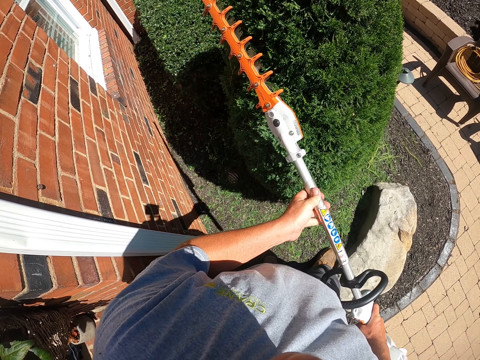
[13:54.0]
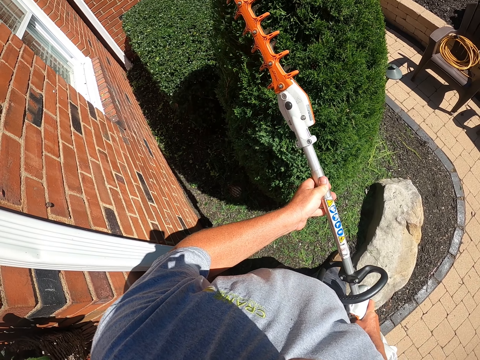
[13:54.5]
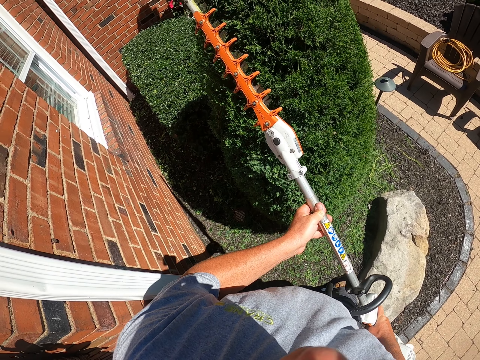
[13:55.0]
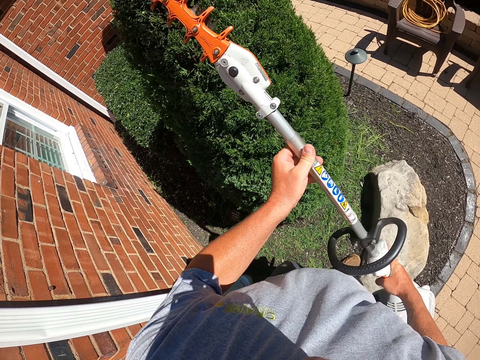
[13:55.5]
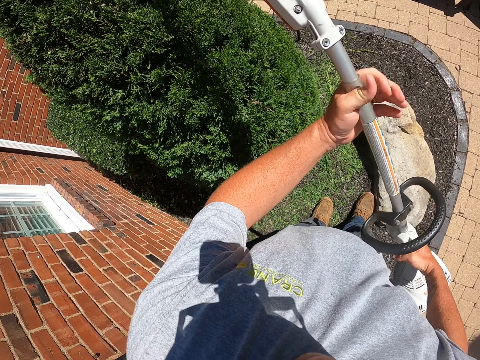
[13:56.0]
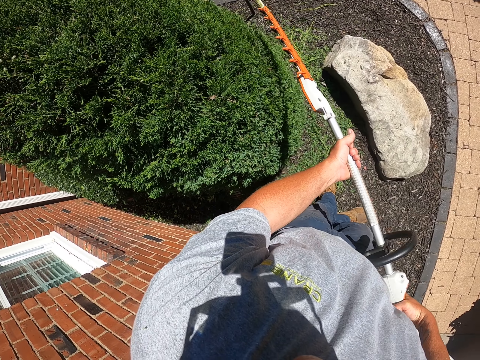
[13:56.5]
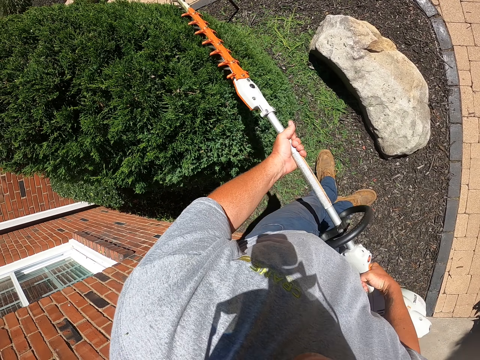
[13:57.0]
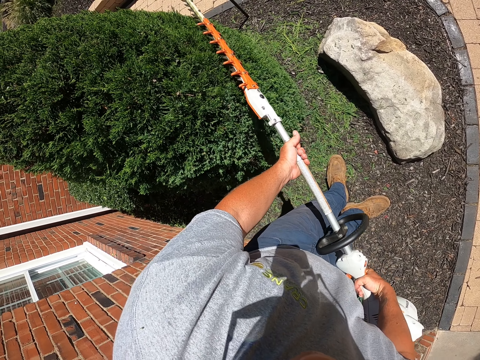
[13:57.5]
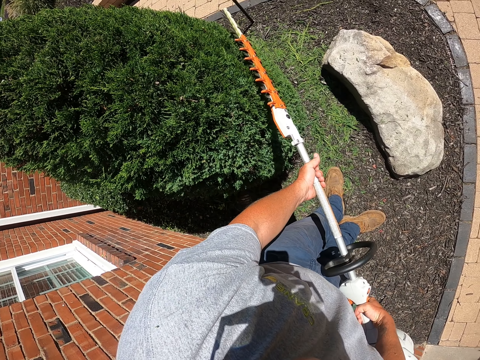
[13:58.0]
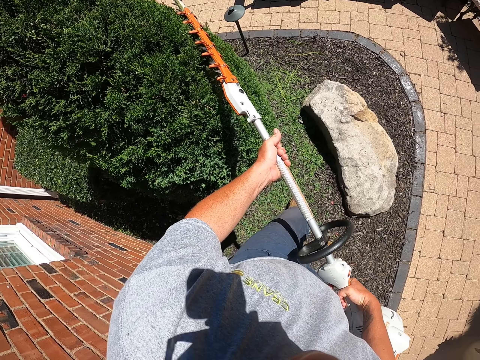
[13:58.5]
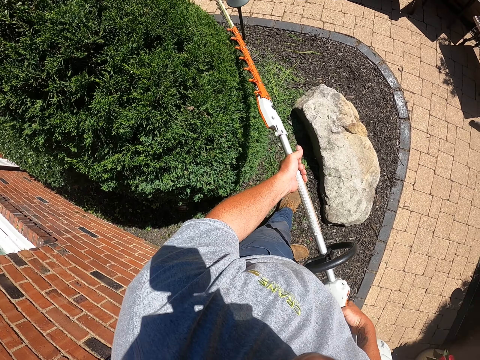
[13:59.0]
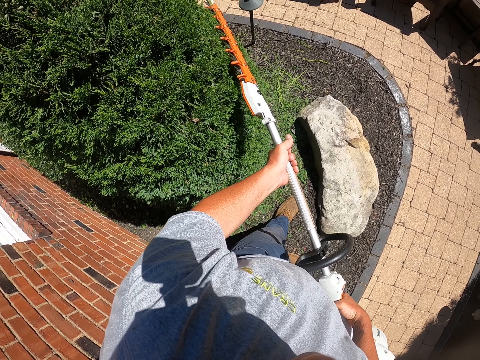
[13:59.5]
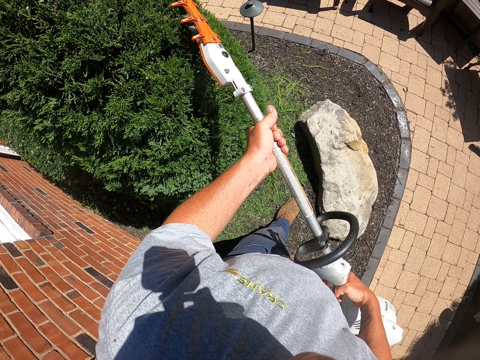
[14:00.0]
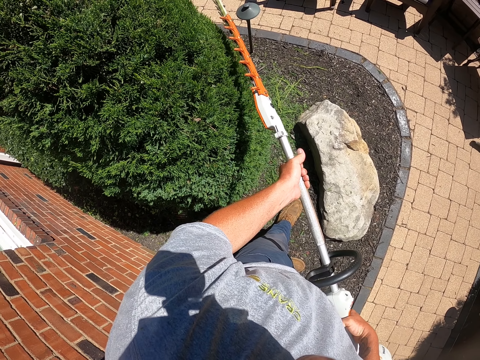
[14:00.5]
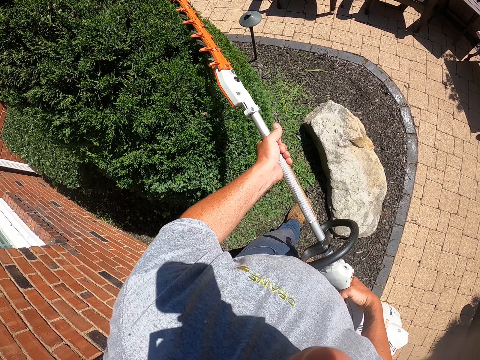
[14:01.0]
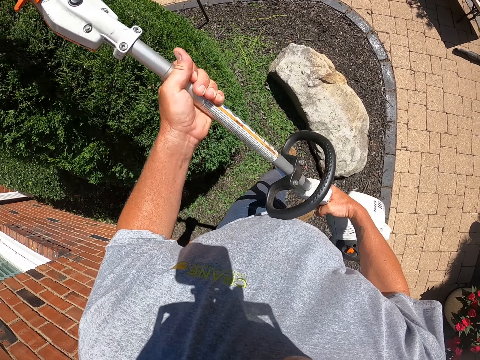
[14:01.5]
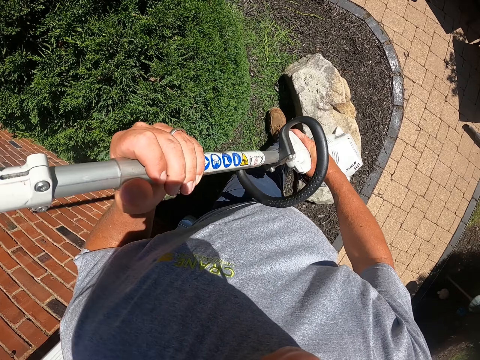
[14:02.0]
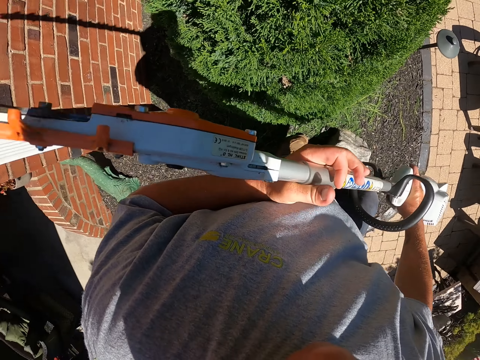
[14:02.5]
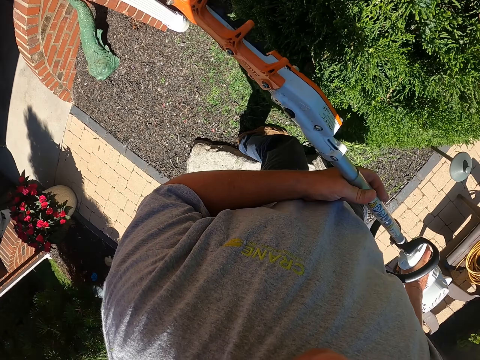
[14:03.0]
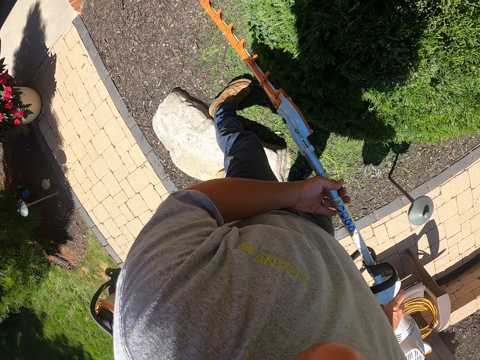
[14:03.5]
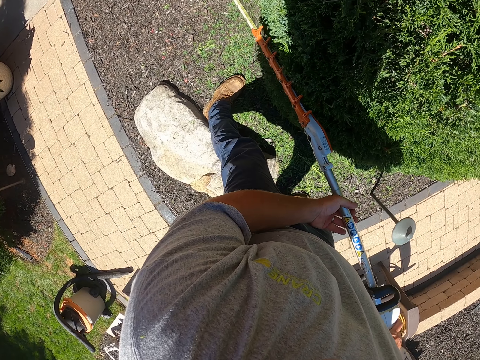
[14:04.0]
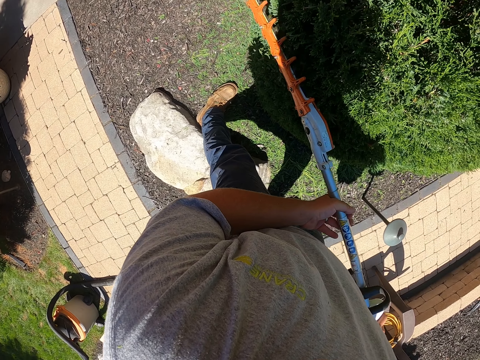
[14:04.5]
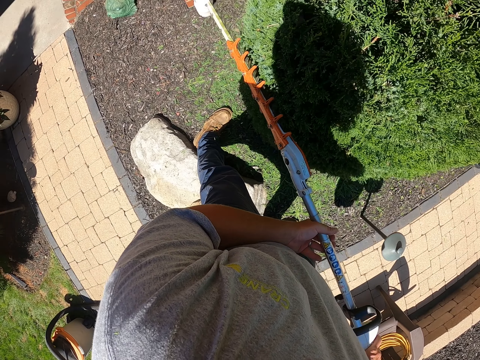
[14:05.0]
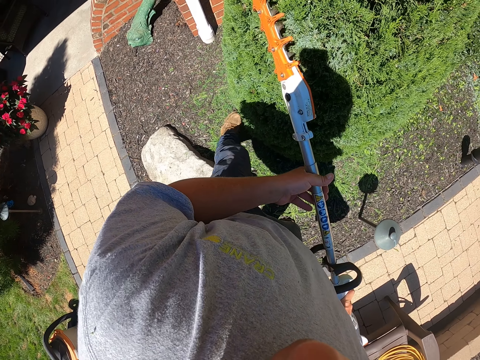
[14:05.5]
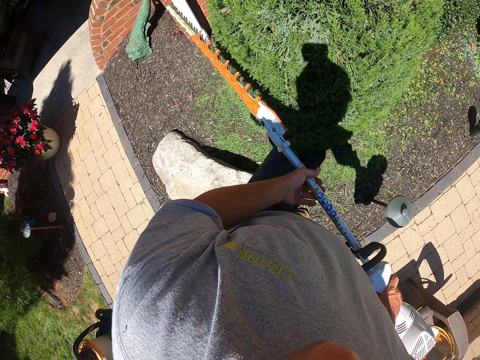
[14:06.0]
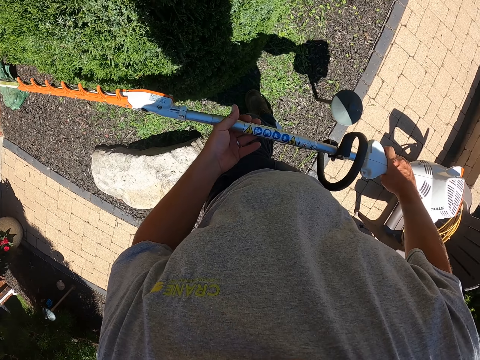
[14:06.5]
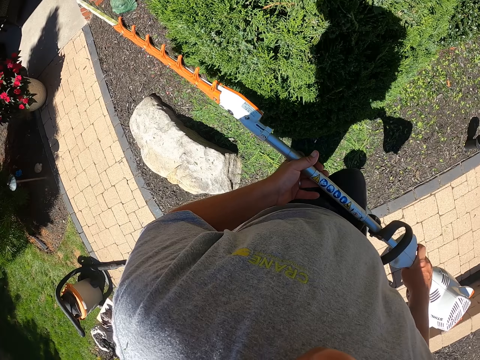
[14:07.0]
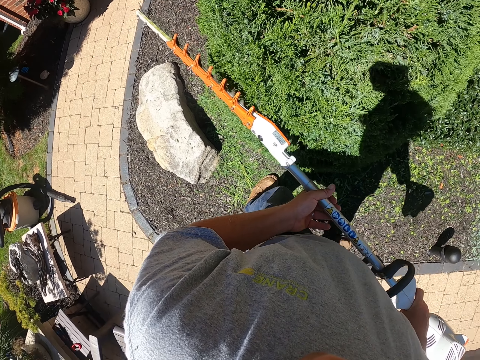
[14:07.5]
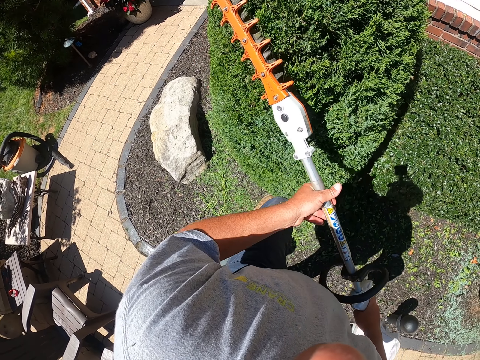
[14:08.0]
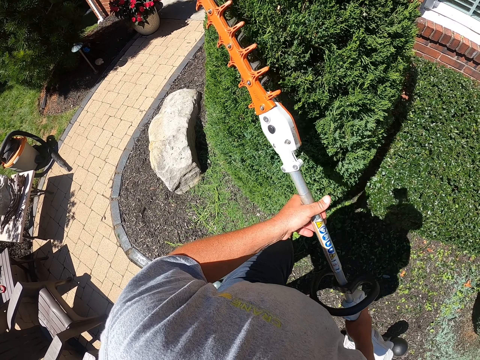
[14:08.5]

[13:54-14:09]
The camera wearer trims the flowers with a hand-held grass cutter. They walk around trimming the flower.

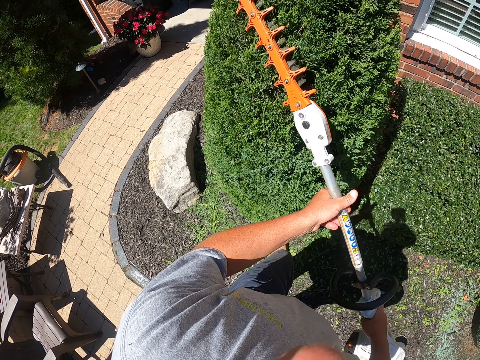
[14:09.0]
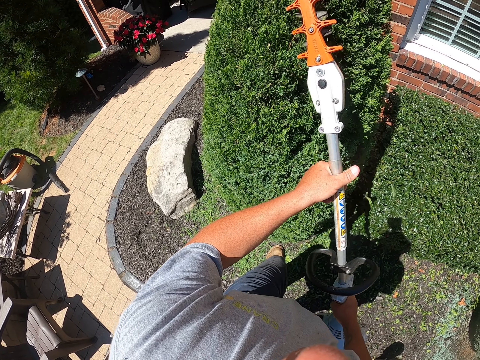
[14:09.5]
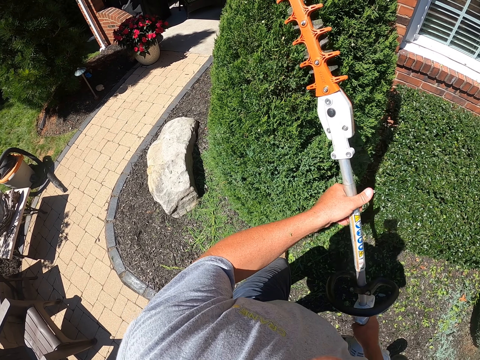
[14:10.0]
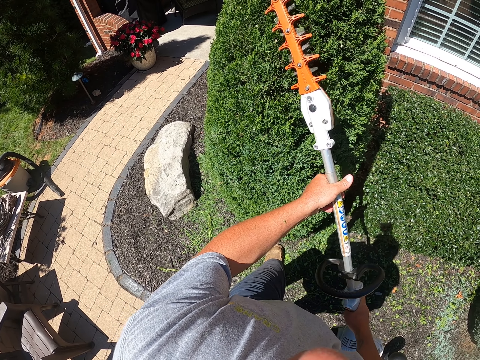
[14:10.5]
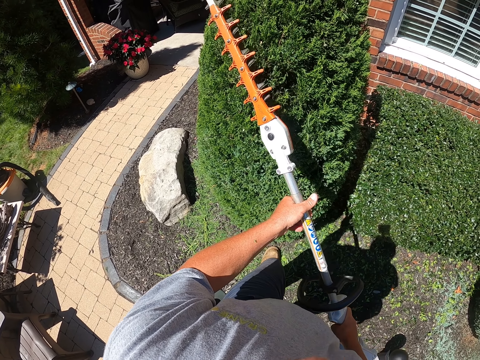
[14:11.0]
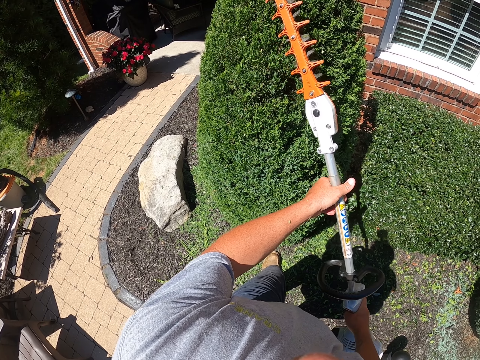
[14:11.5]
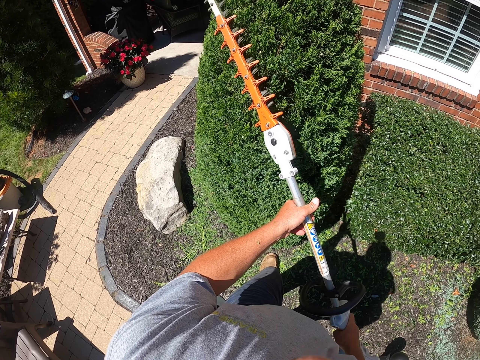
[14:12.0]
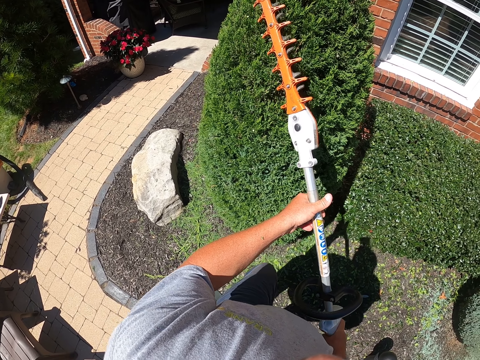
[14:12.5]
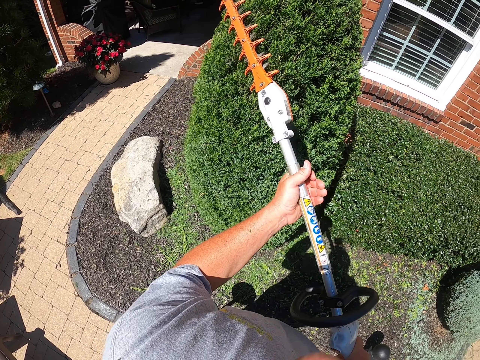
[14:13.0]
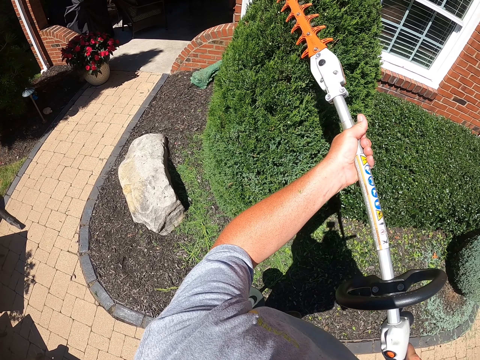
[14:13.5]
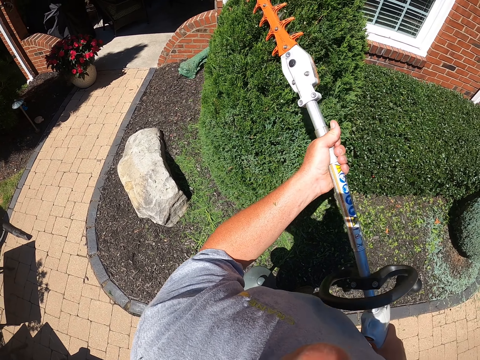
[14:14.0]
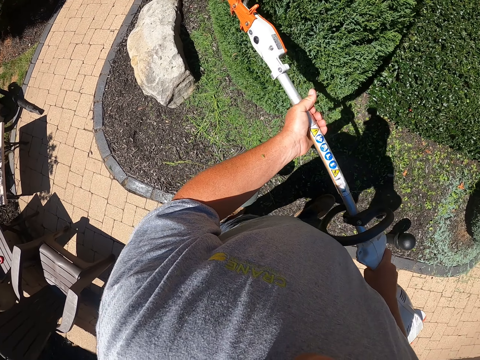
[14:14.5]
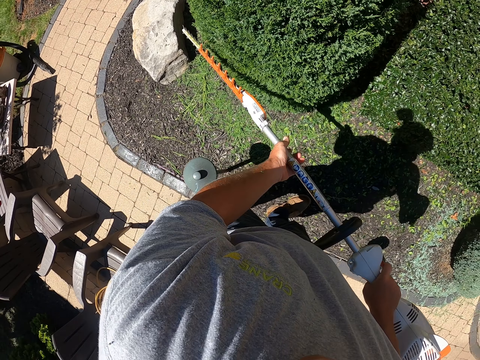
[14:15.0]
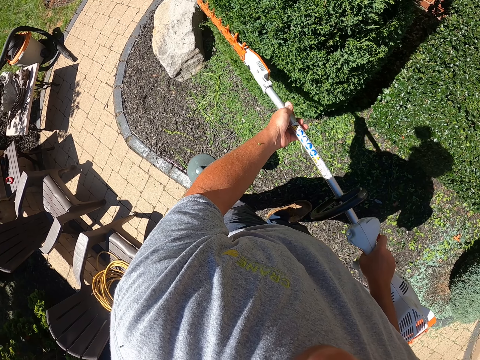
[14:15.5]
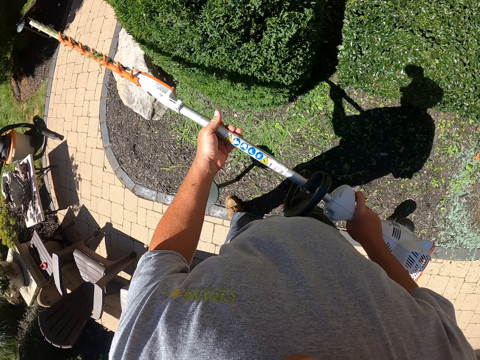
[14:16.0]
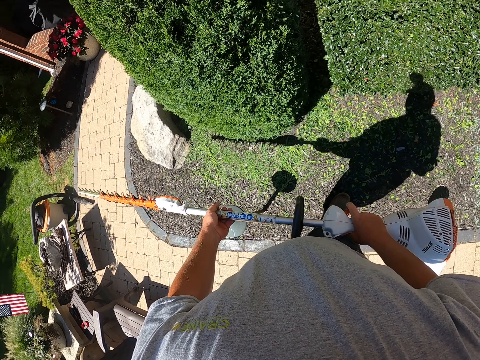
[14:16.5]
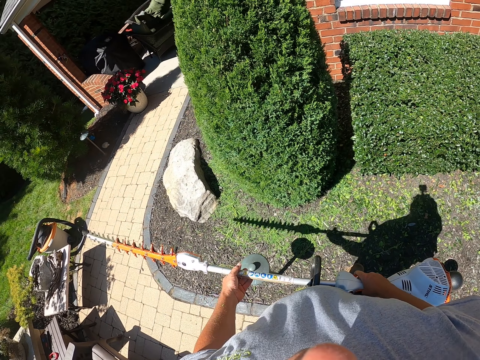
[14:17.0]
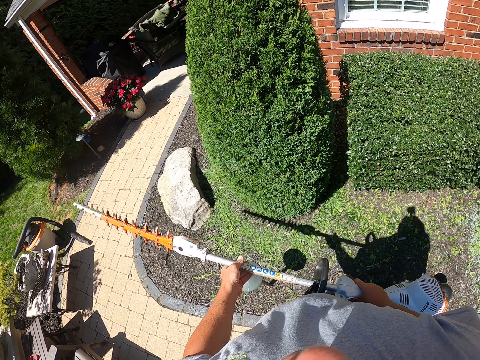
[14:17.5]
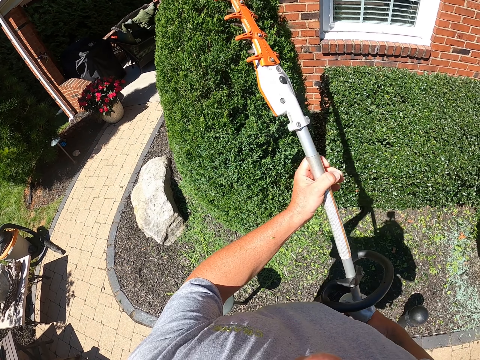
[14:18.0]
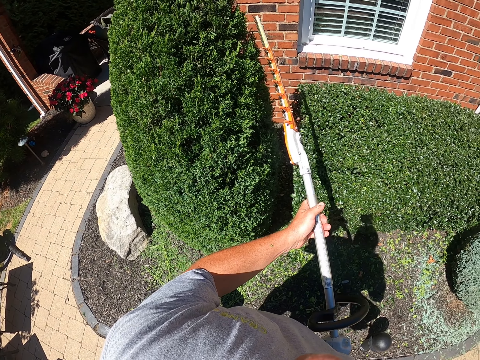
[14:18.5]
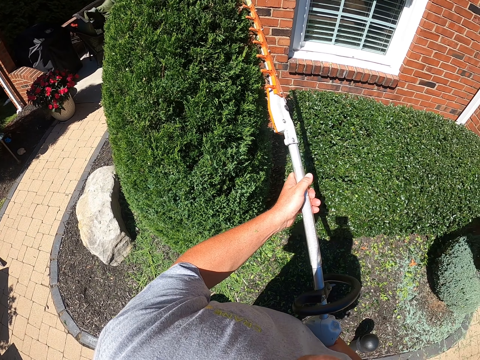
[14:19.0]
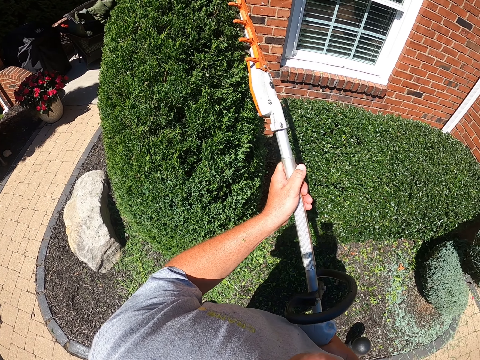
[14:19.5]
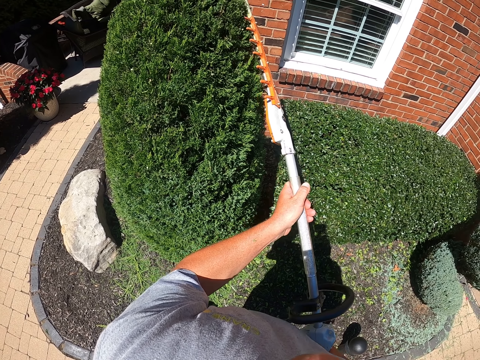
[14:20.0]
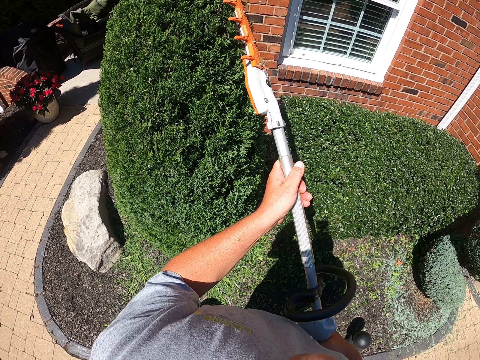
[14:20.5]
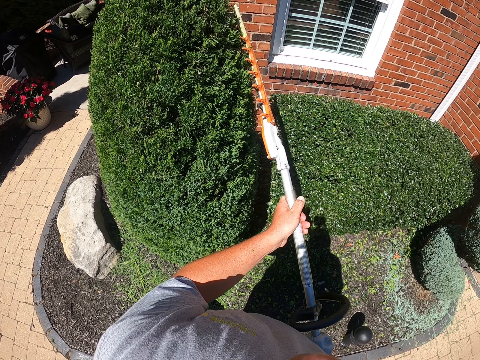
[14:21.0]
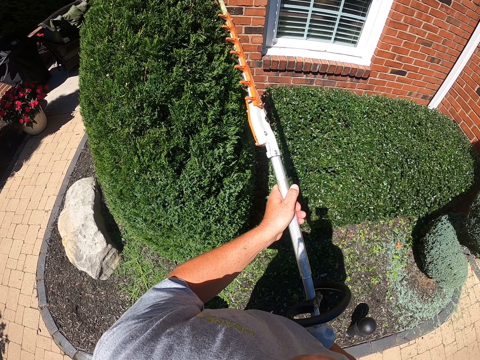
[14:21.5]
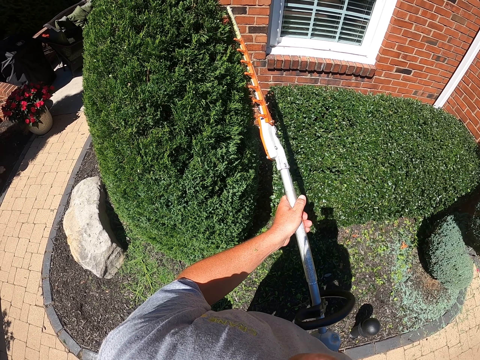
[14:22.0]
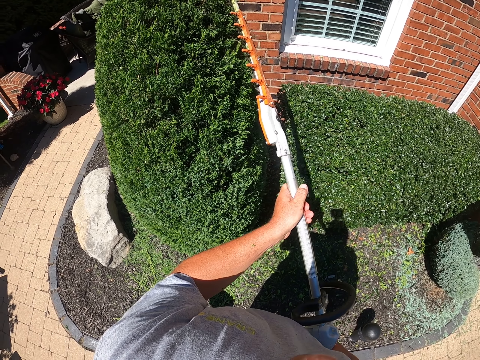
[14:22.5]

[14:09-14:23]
The camera wearer pauses to trim. They trim the topiary plant.
